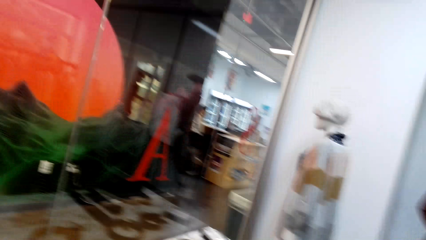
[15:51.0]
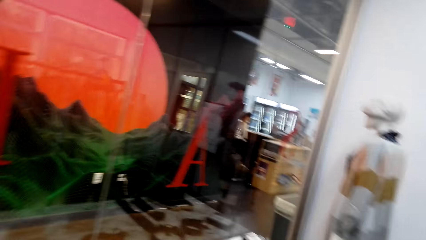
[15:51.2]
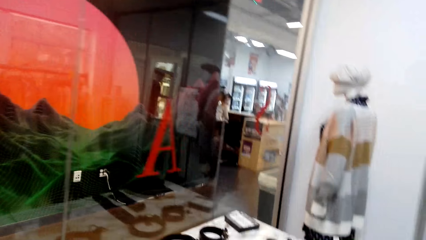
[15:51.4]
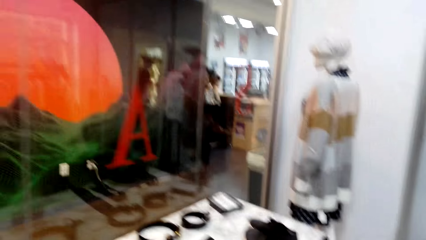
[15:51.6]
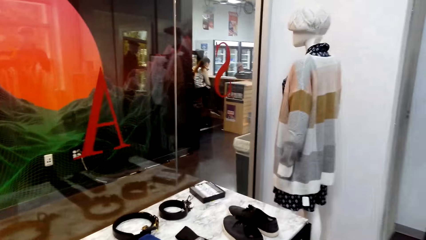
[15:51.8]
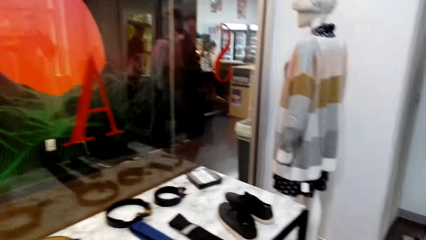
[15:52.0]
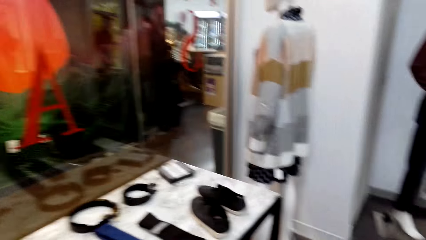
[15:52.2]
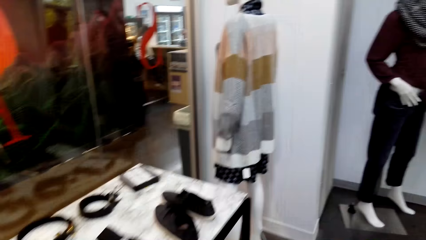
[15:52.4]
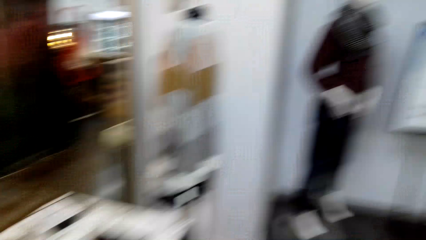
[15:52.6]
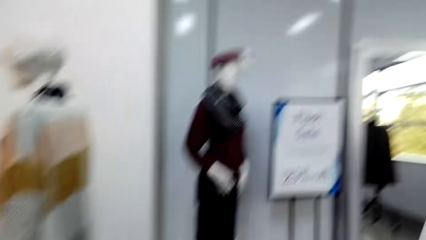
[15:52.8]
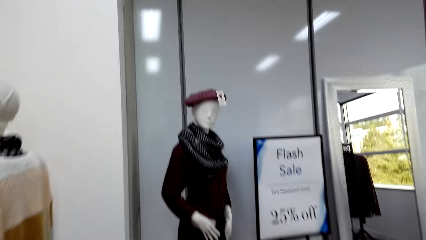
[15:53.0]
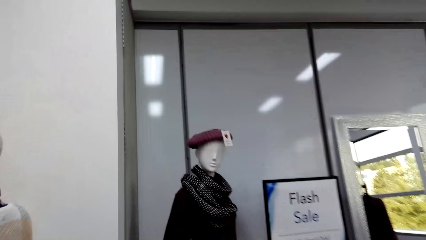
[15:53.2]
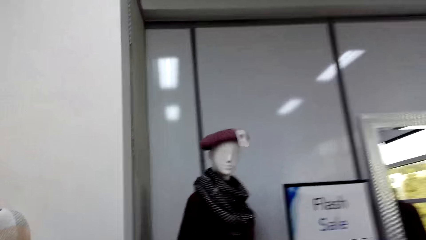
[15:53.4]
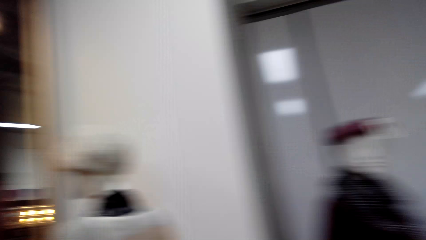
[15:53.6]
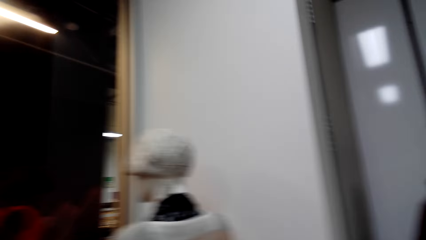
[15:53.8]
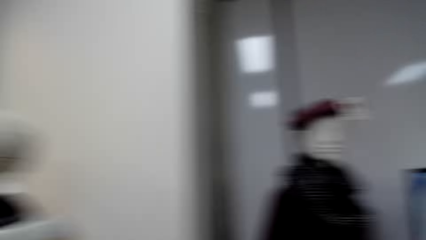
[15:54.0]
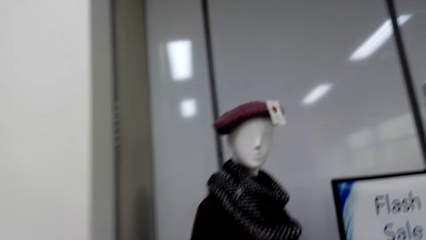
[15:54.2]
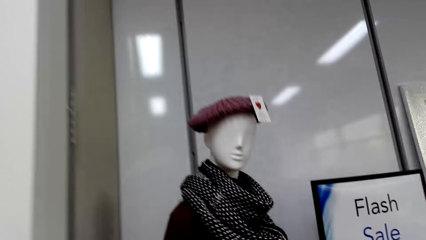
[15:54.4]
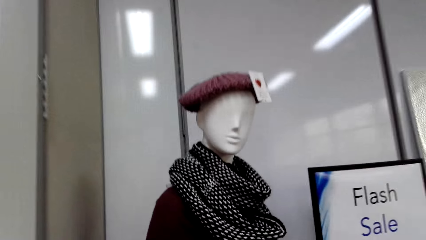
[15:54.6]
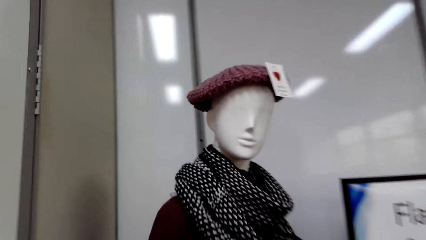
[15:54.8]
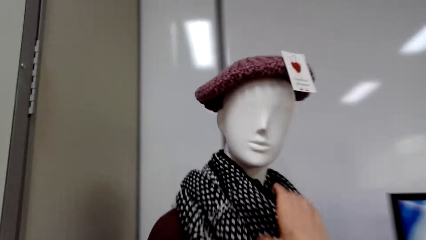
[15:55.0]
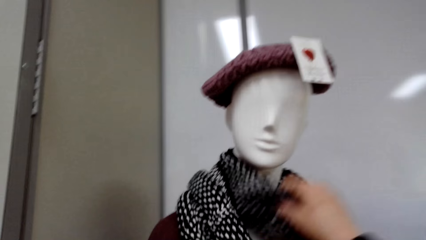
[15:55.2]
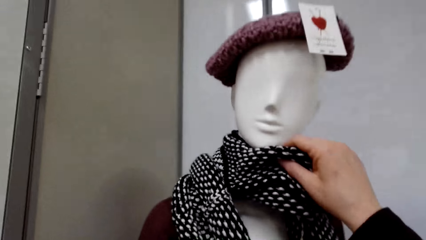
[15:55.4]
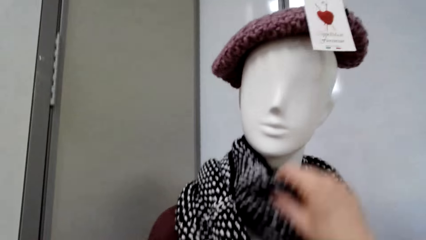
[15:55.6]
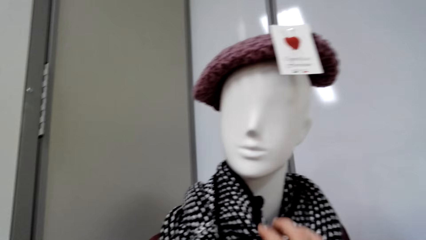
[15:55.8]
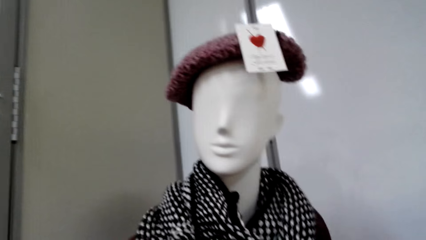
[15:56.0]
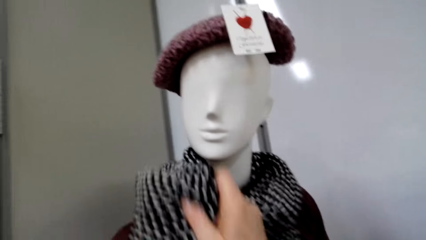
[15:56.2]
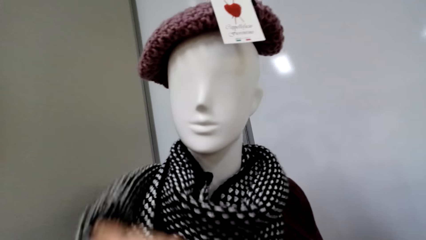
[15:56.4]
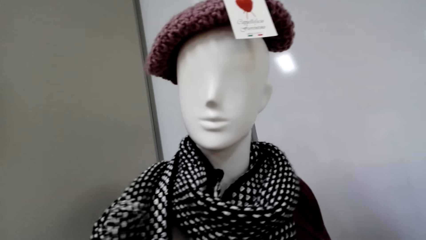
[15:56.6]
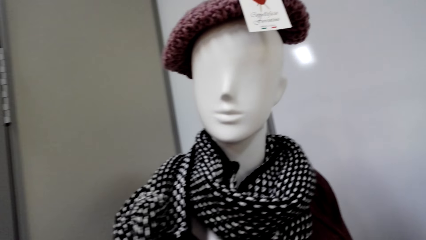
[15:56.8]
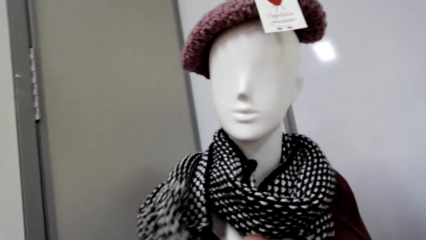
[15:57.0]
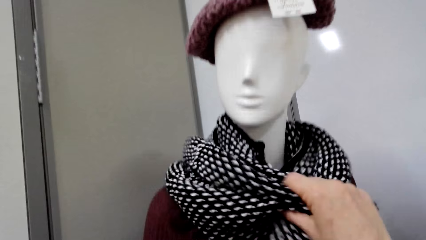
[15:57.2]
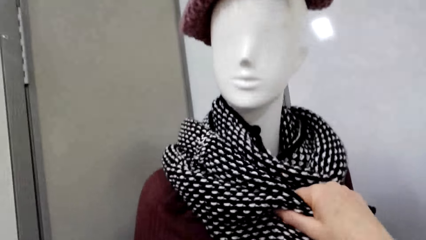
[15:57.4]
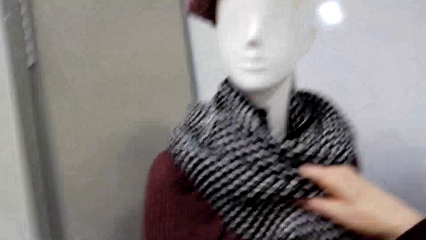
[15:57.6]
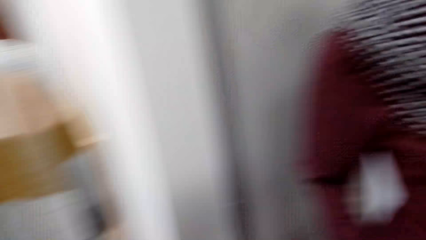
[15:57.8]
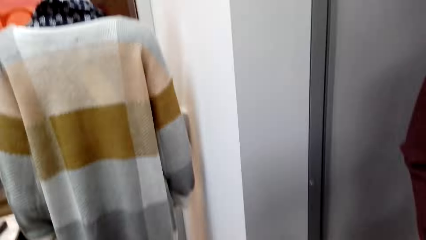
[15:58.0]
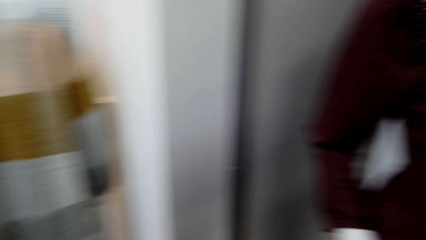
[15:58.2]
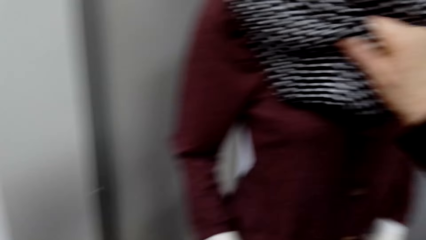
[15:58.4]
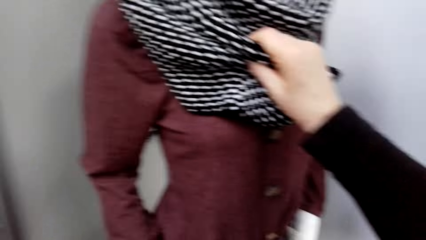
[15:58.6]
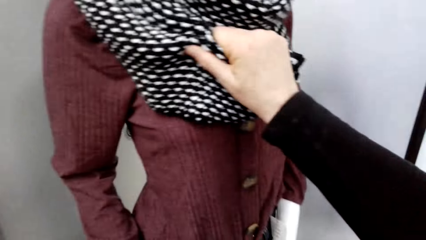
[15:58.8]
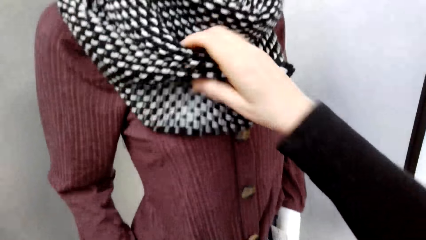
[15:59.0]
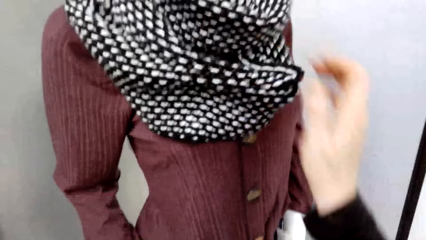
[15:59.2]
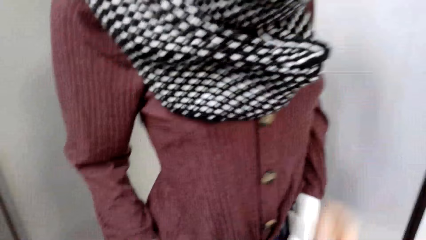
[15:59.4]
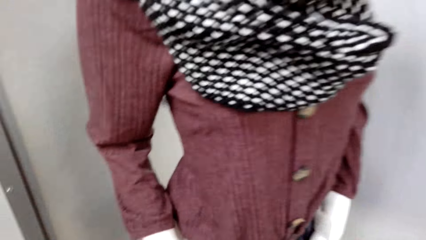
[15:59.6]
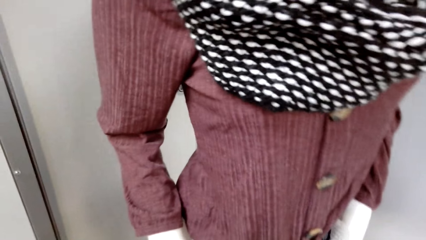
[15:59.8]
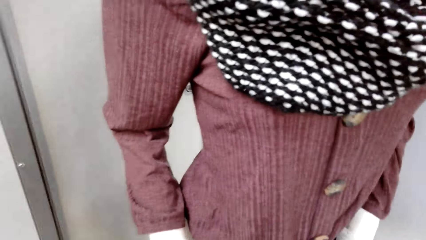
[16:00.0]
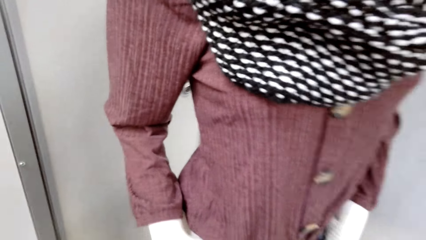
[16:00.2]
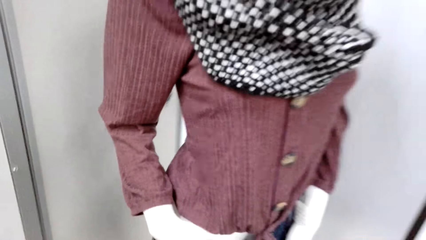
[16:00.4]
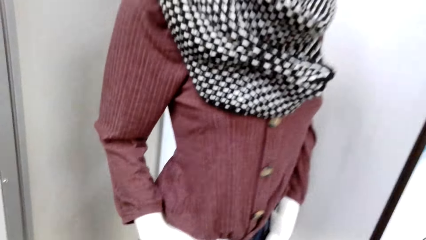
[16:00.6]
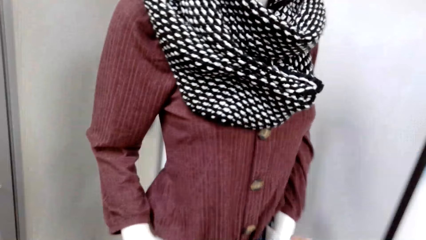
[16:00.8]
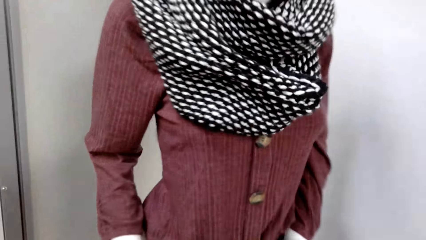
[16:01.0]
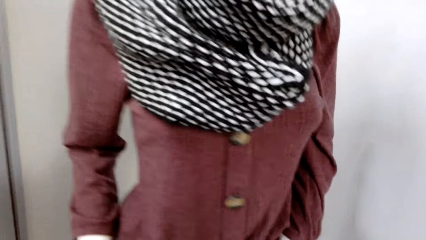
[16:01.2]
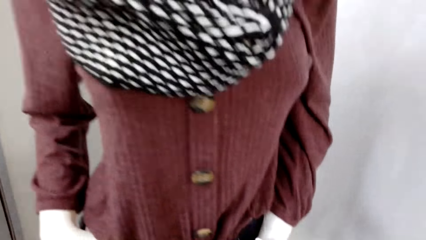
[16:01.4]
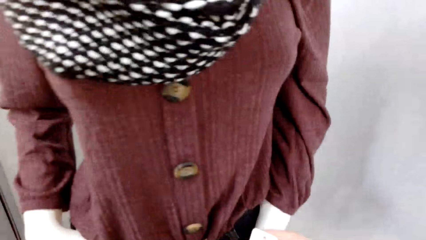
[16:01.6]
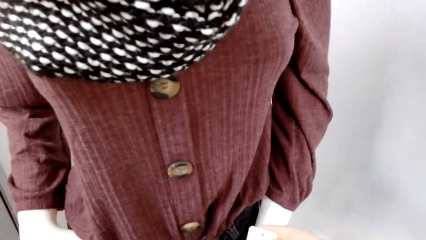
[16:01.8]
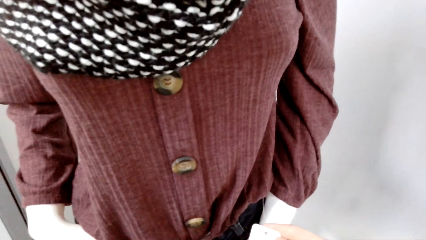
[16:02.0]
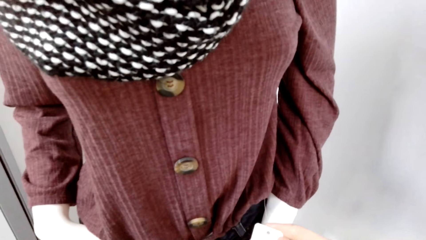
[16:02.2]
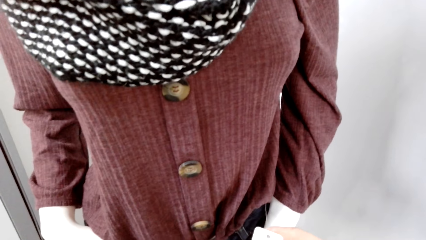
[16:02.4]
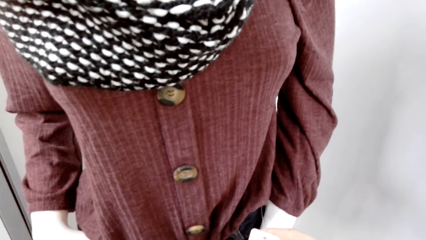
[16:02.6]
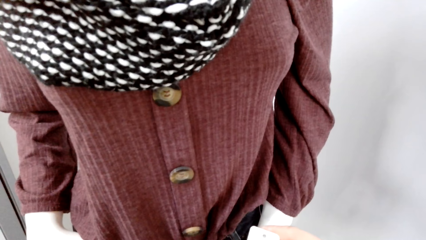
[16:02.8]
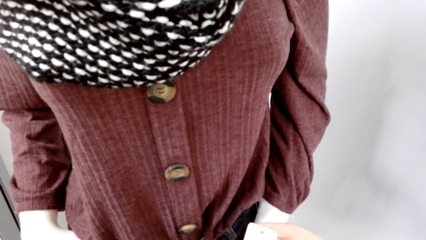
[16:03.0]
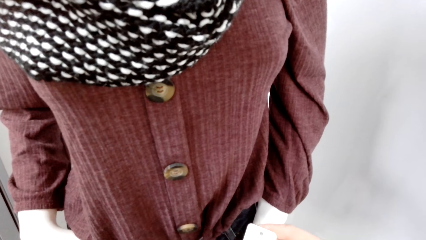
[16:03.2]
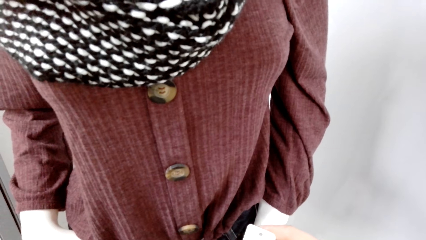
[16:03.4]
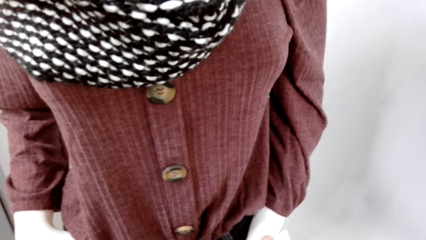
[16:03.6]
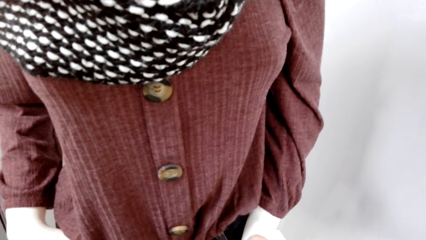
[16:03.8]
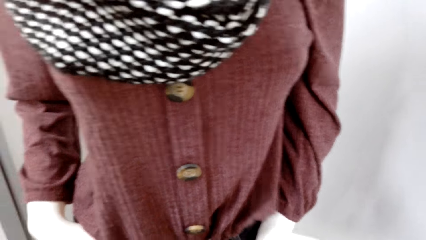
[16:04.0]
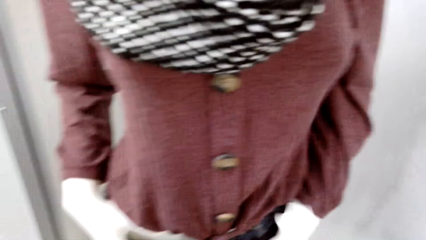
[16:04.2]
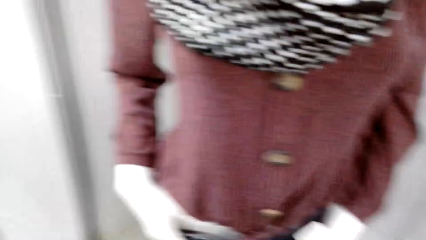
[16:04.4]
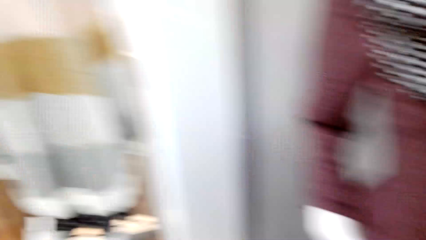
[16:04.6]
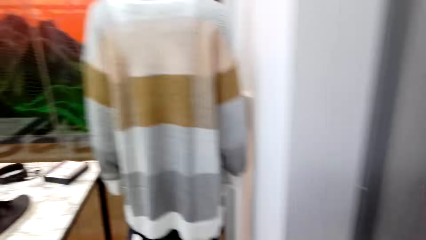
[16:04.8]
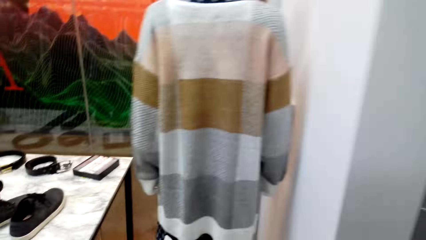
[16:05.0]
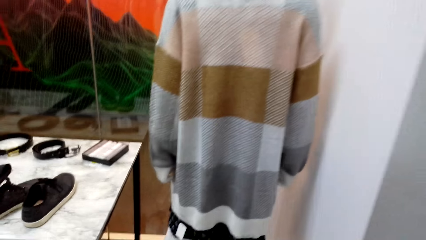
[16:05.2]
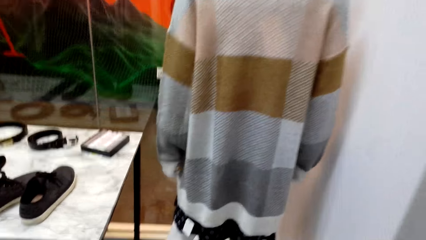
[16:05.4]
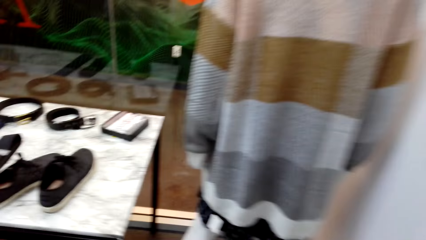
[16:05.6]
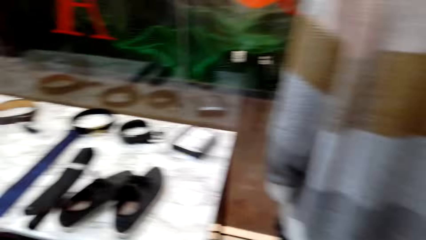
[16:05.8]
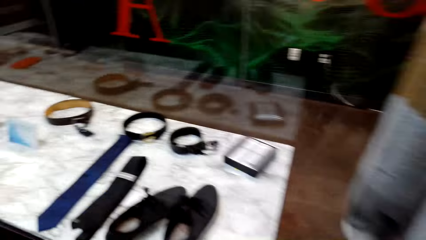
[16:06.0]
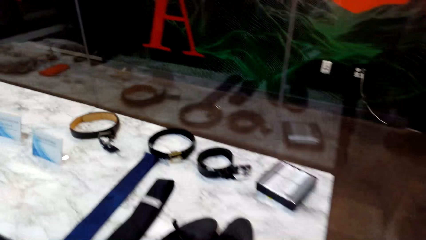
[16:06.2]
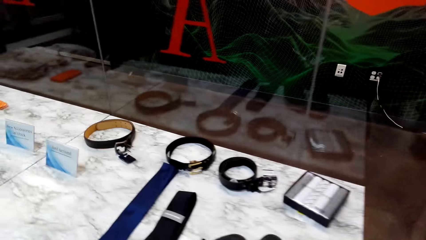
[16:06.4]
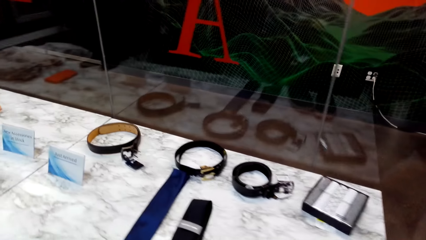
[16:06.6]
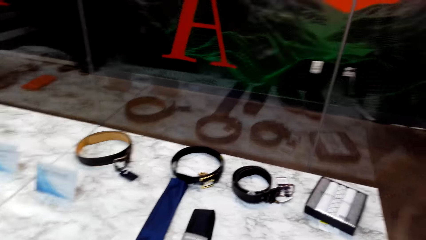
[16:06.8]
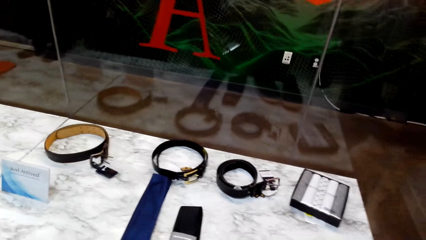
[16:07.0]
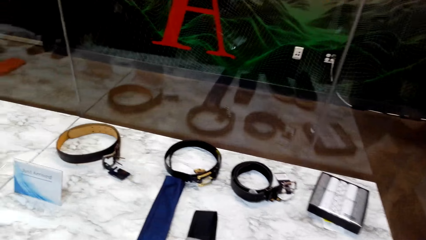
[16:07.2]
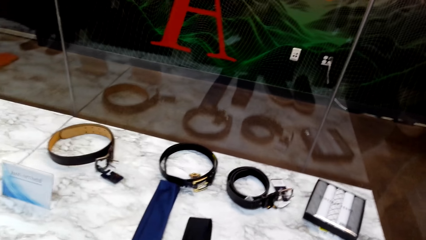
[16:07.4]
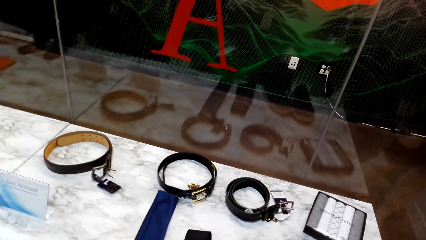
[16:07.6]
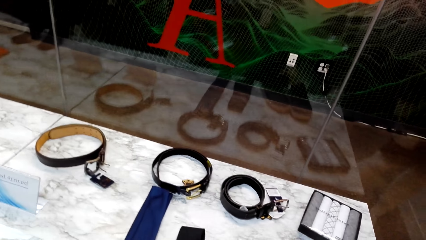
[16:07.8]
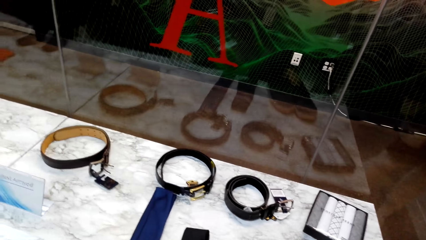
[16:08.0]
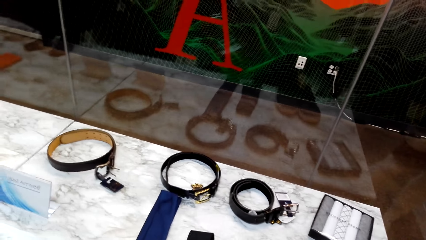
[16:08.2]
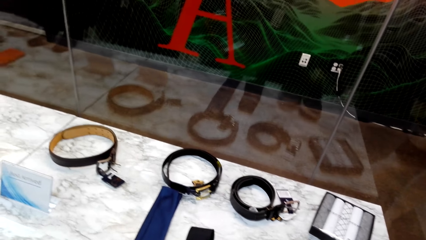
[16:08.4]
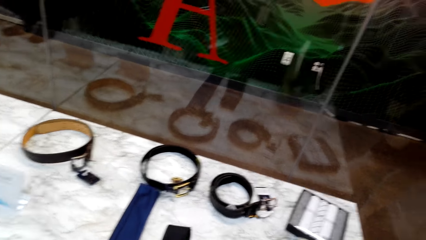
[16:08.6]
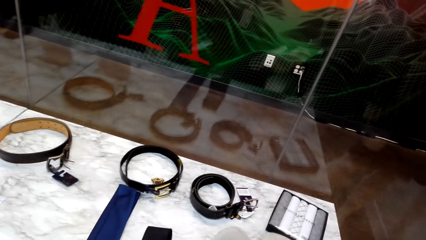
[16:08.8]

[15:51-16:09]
The camera wearer walks around in the clothing store. They look around the room. They look at the scarf. They touch the scarf with the right hand in the store. They stand in the clothing store. They walk around in the clothing store.
